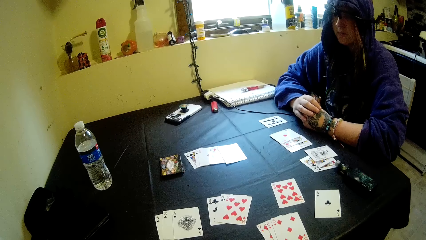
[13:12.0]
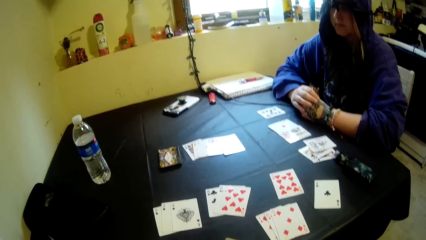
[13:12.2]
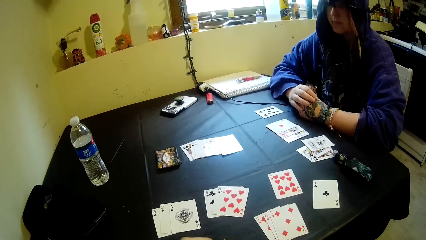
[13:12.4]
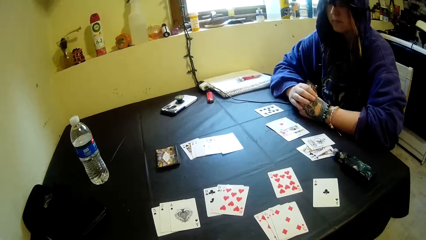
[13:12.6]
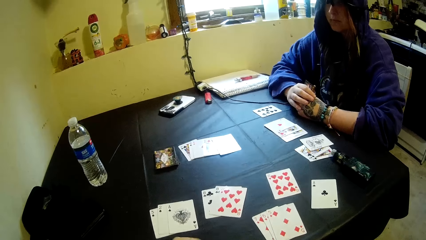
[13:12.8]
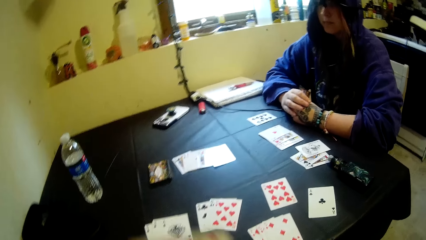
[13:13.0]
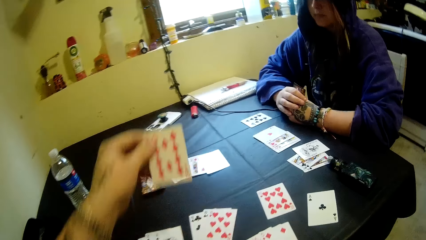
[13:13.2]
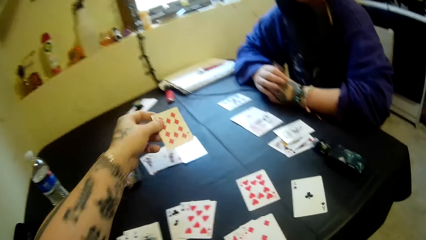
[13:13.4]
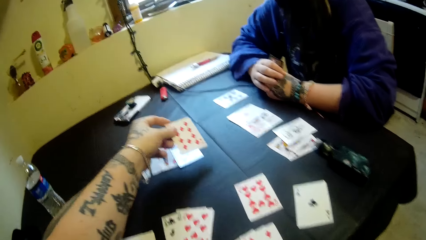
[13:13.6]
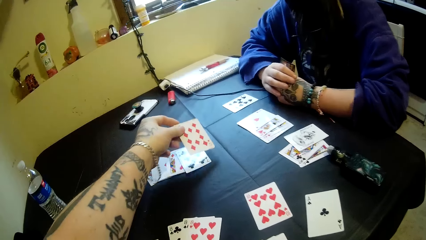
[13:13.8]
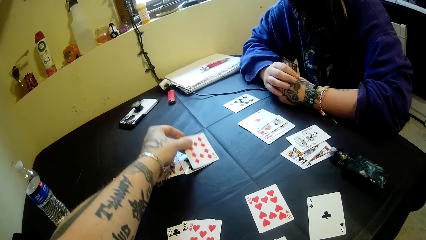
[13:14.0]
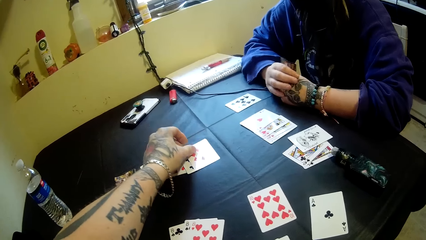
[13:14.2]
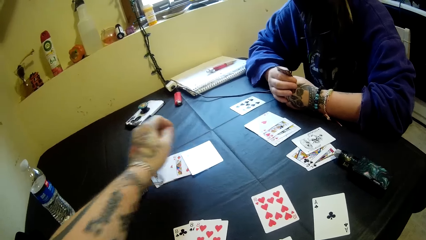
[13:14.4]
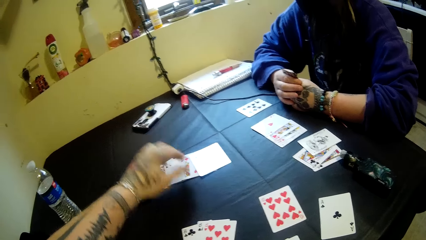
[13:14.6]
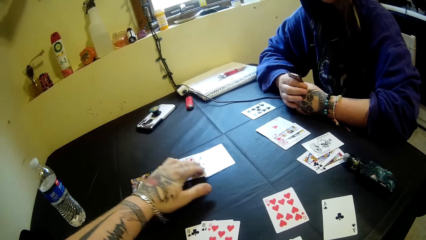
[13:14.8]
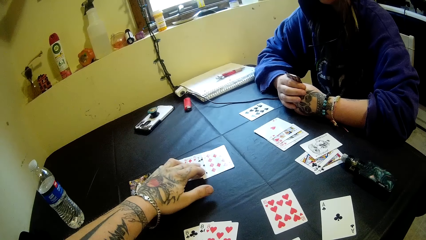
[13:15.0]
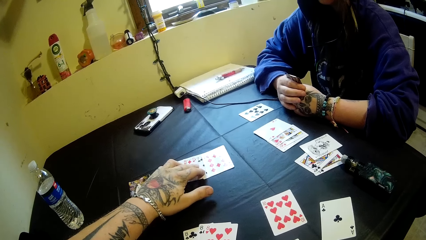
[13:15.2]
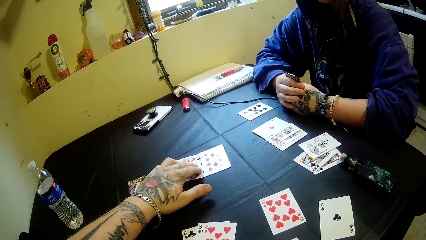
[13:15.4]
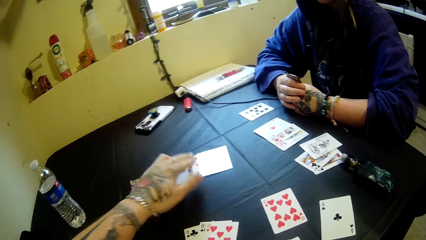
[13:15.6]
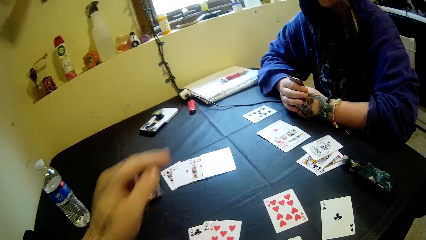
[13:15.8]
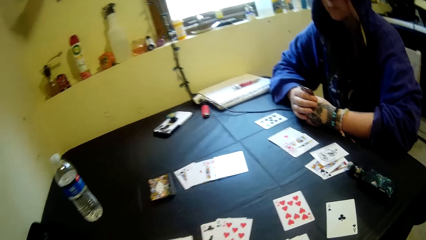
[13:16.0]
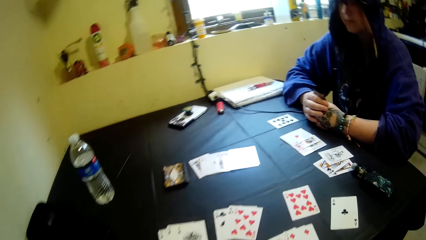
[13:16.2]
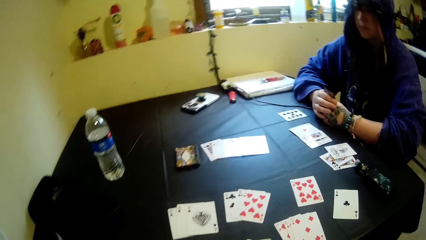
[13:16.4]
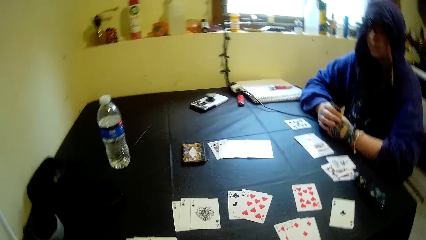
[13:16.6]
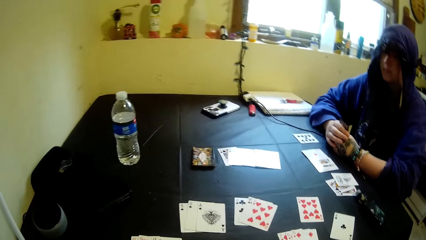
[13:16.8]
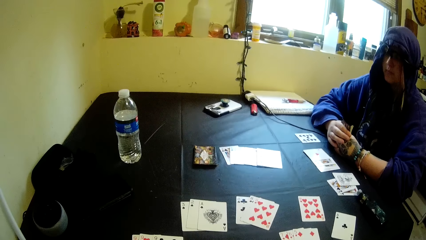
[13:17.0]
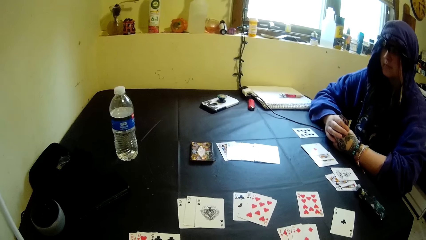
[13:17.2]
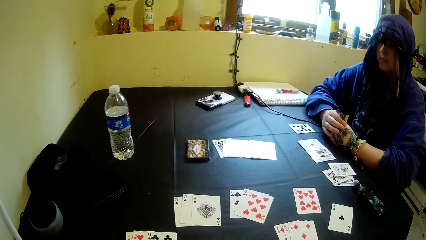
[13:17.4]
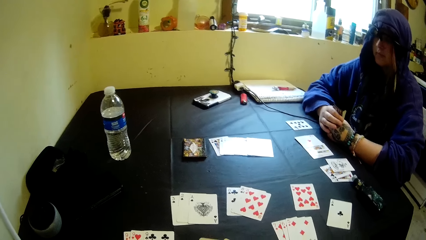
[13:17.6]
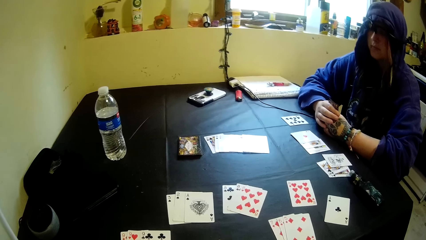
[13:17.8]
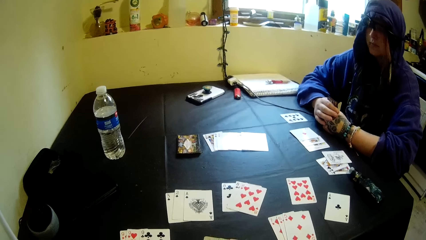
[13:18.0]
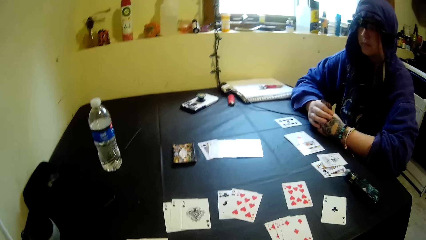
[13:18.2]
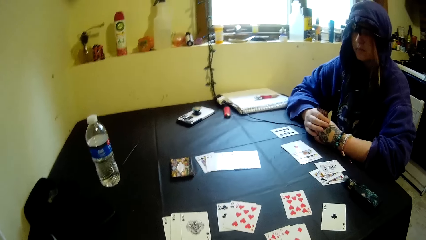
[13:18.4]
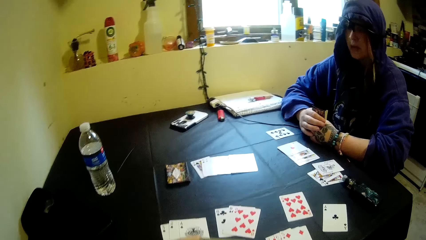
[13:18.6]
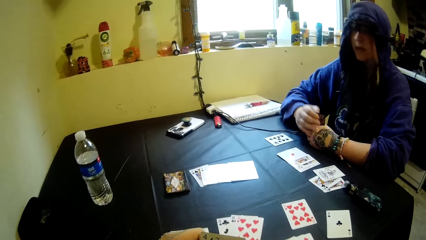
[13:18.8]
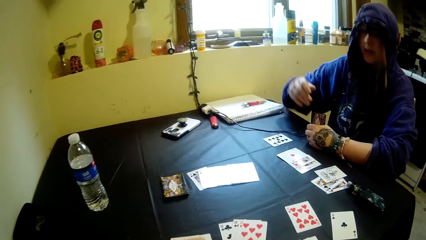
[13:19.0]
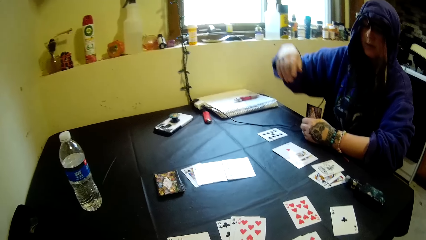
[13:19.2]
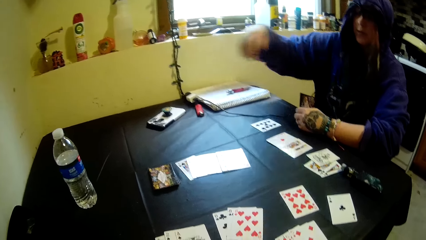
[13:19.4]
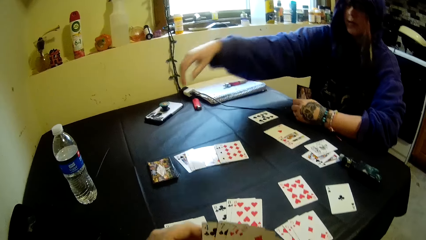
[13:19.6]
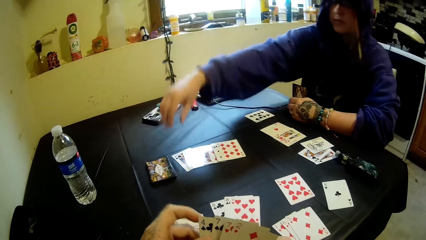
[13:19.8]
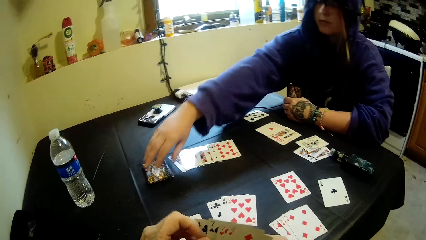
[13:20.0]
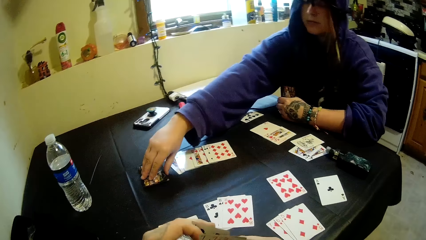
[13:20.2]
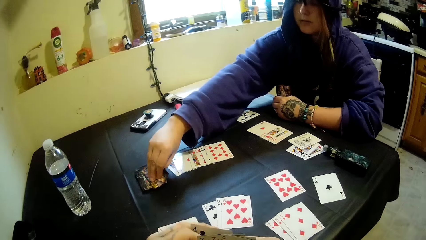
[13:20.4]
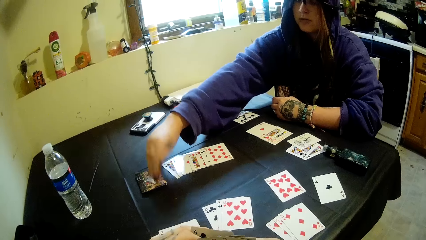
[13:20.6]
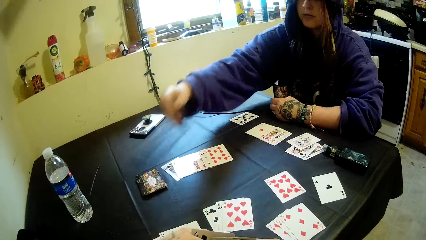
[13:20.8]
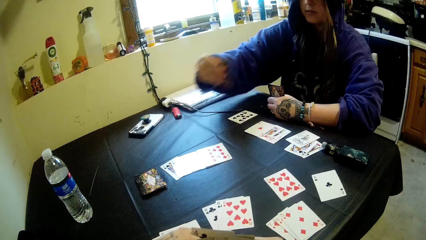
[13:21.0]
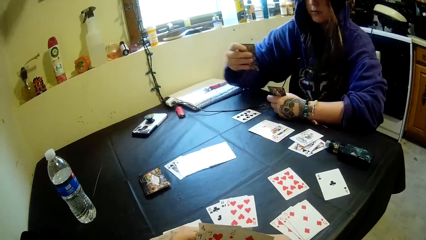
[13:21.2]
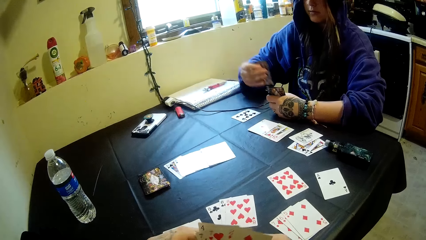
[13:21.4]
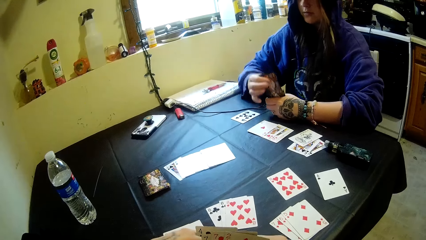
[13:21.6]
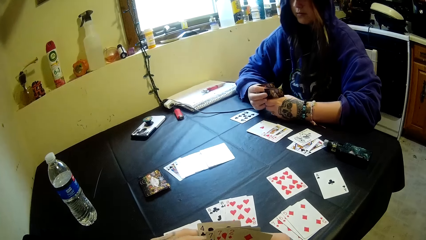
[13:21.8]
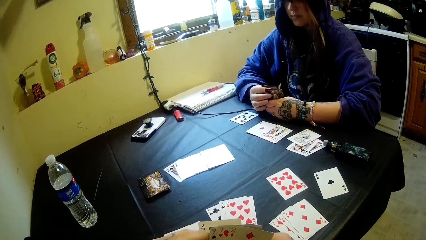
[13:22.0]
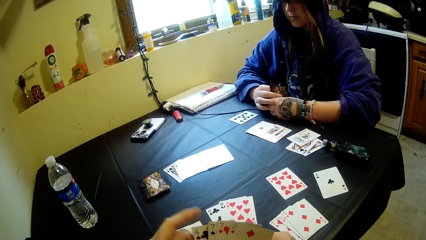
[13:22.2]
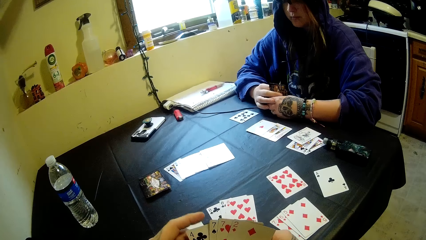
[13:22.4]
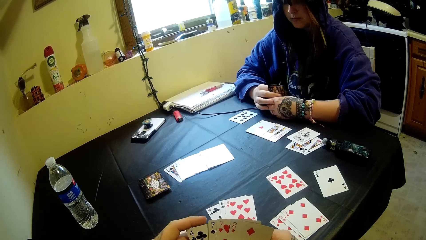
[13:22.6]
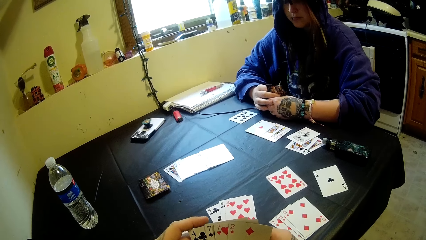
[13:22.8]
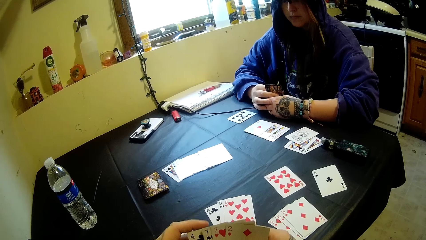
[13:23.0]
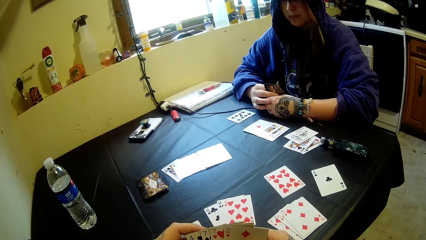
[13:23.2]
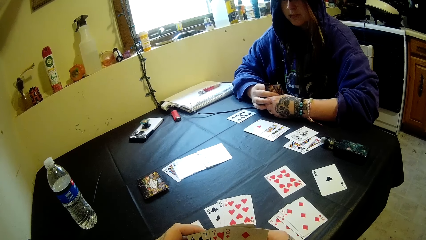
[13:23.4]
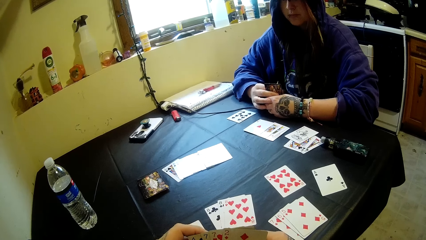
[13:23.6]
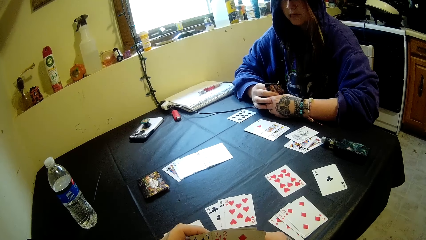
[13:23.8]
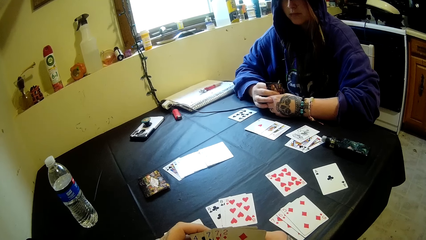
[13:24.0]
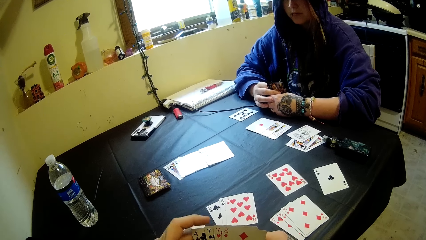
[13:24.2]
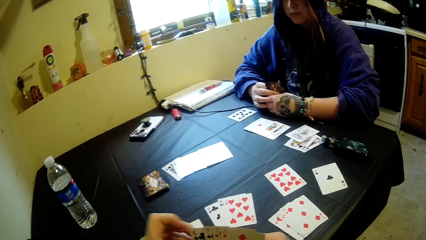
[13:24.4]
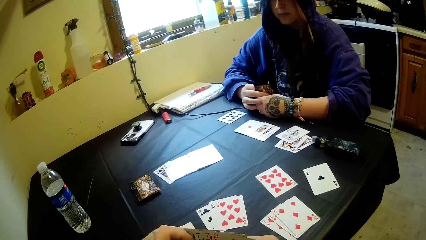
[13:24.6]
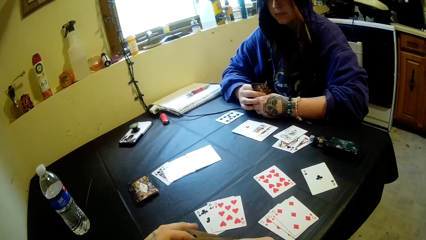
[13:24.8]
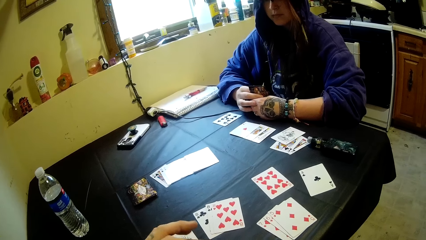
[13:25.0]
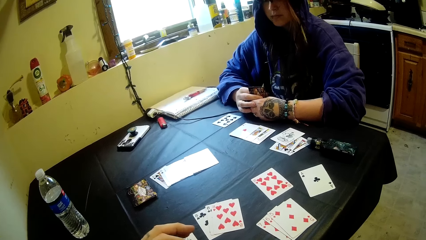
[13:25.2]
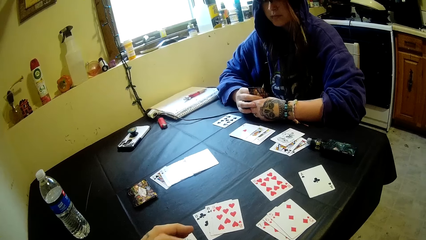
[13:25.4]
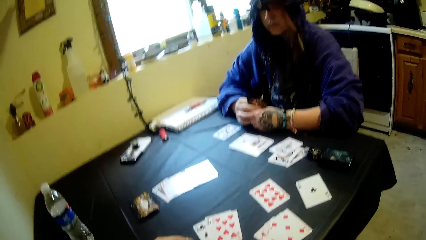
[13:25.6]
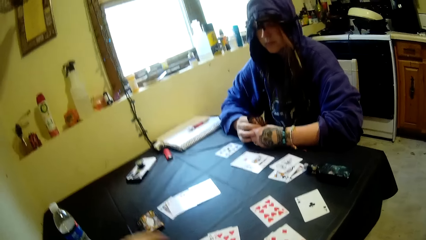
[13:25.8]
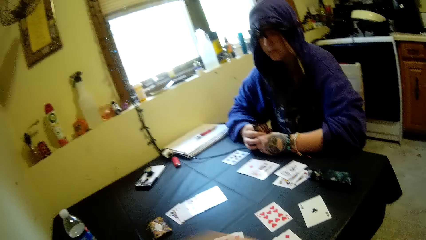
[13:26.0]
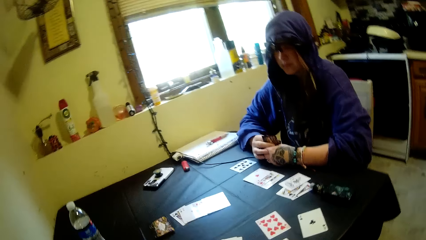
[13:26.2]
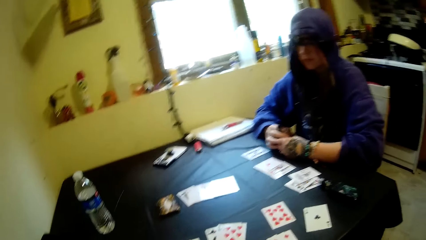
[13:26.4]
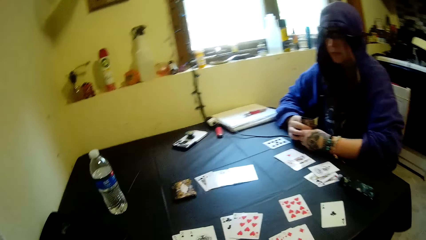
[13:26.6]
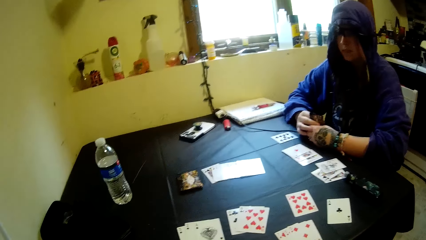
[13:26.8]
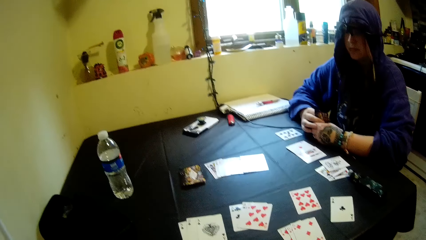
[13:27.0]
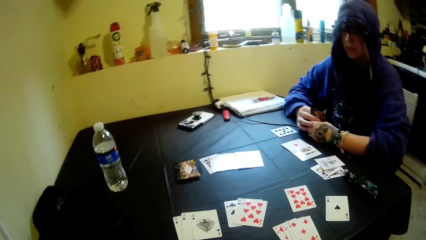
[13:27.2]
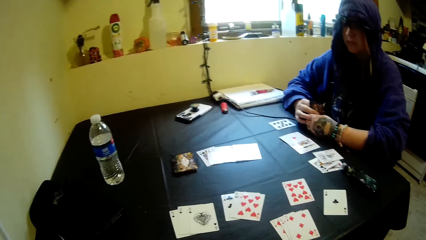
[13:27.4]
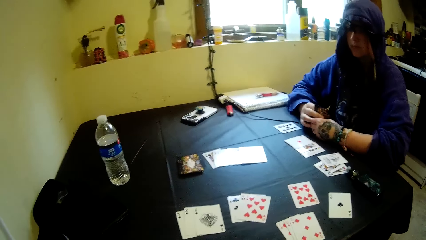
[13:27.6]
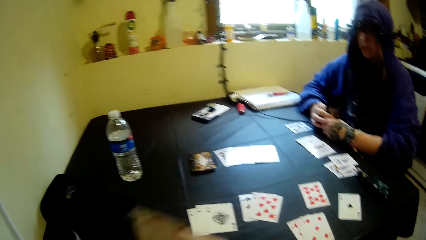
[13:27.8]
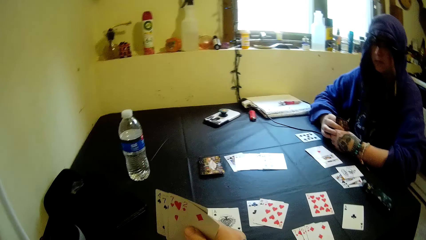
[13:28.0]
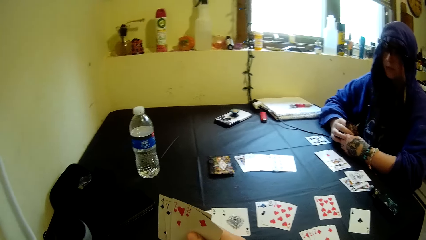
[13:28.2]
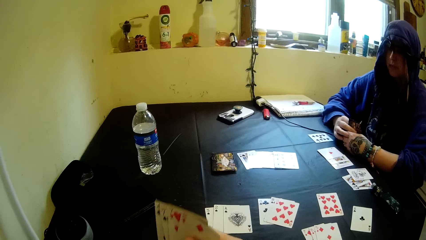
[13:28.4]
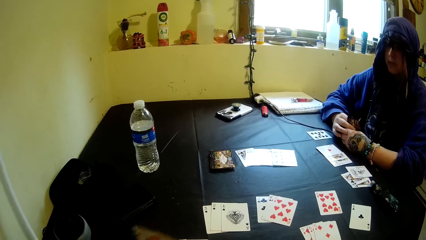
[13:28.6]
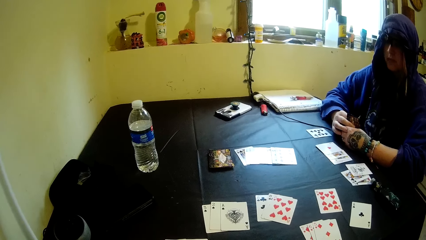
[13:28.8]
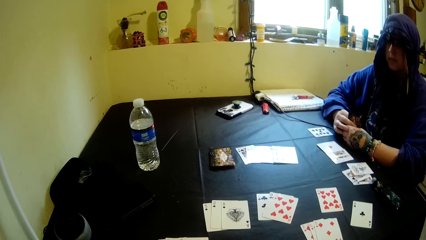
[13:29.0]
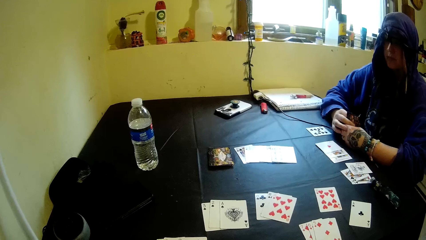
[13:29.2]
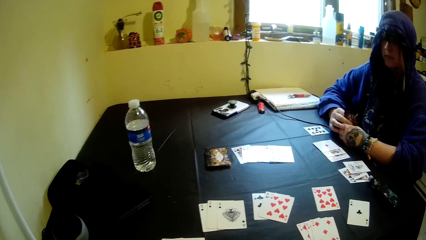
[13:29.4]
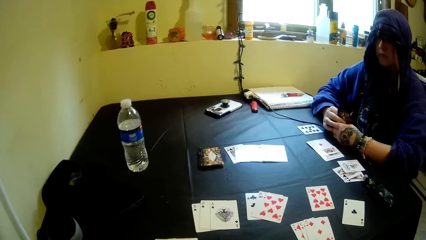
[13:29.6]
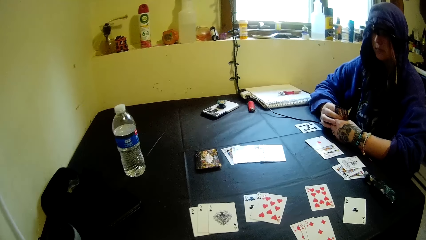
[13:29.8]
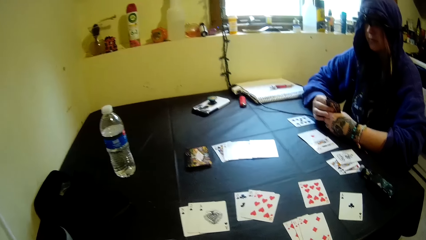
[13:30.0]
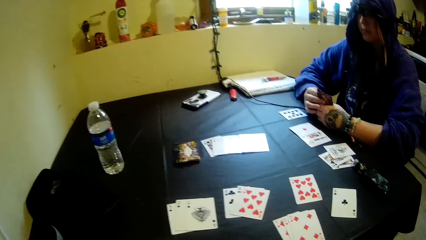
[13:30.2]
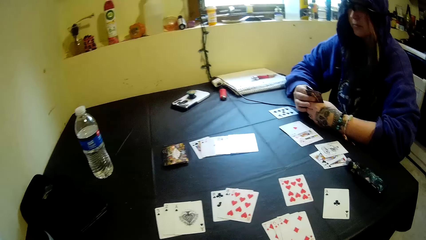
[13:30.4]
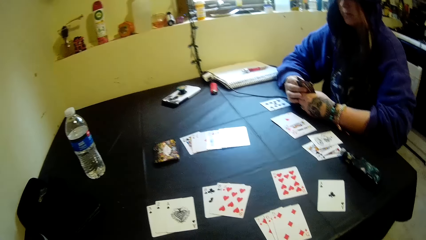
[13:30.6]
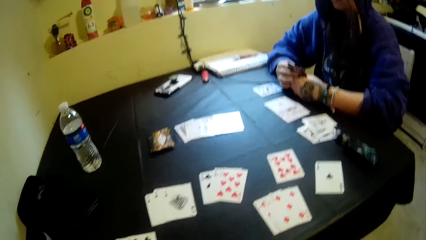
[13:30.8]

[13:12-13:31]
The camera wearer puts a card on a table. A woman picks a card on the table. The camera wearer puts a card on the table.
